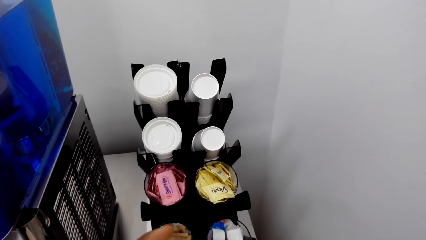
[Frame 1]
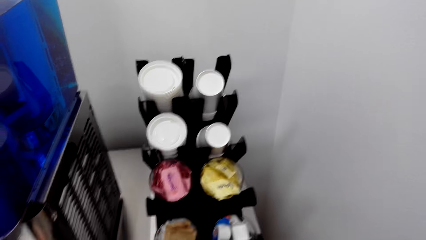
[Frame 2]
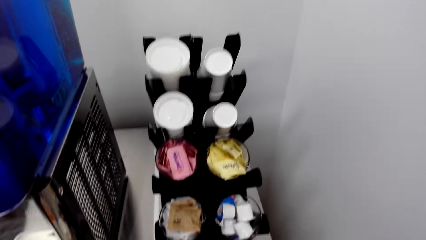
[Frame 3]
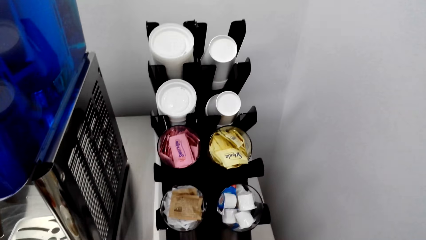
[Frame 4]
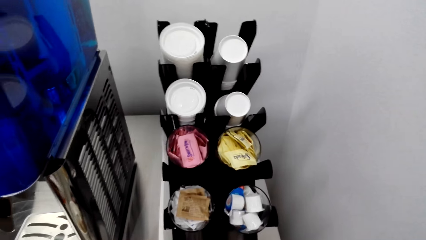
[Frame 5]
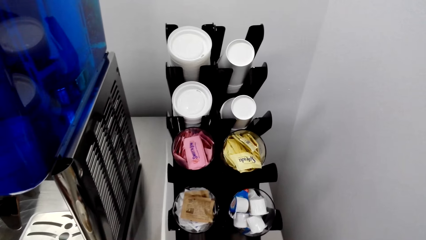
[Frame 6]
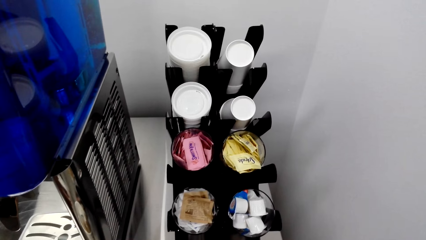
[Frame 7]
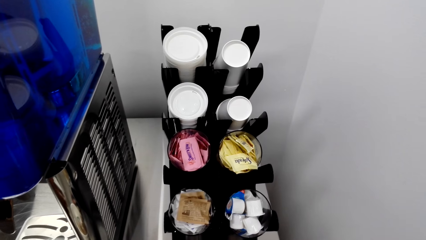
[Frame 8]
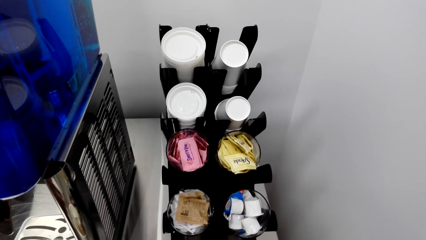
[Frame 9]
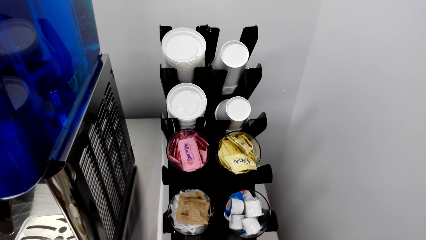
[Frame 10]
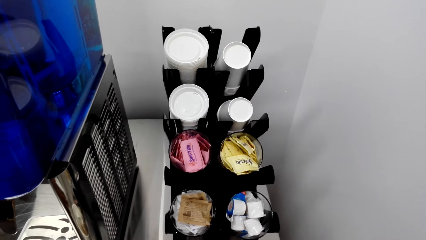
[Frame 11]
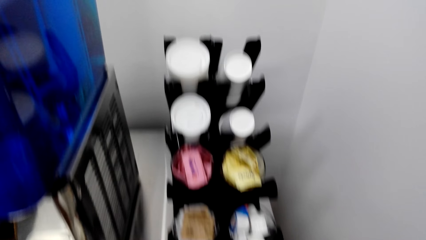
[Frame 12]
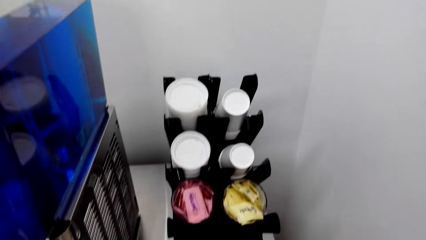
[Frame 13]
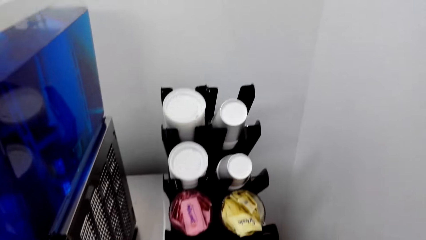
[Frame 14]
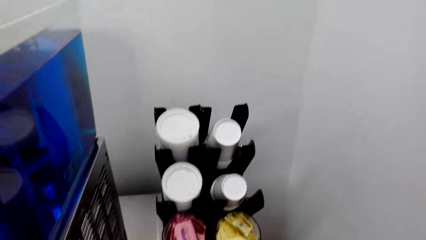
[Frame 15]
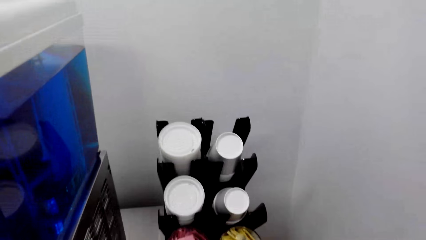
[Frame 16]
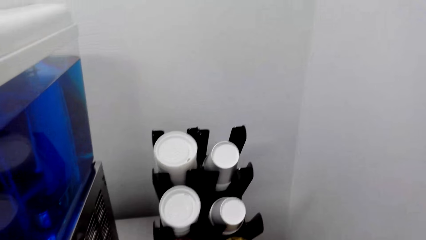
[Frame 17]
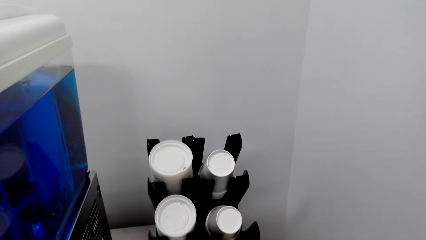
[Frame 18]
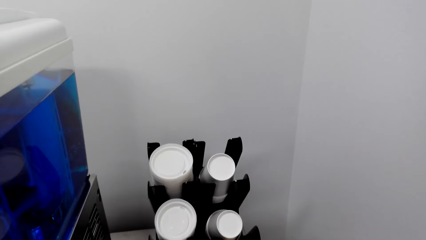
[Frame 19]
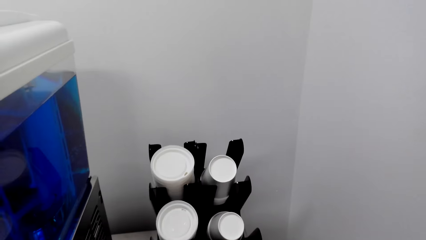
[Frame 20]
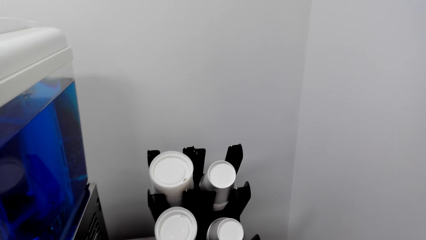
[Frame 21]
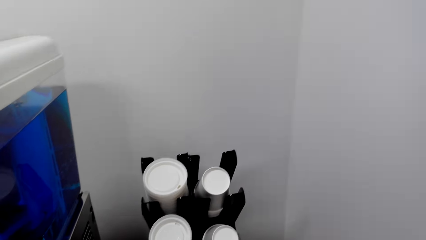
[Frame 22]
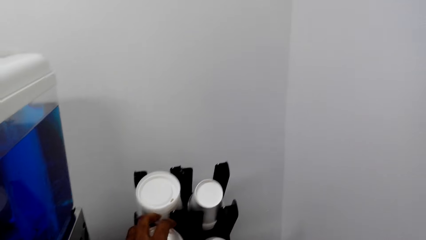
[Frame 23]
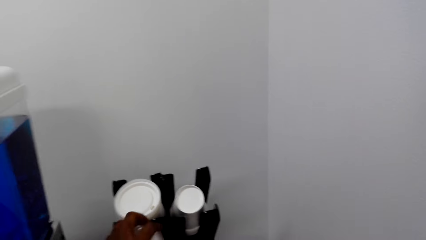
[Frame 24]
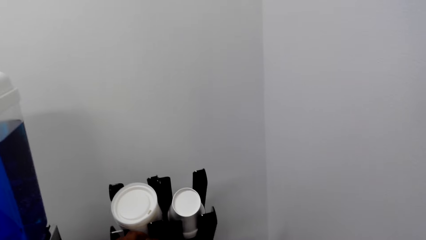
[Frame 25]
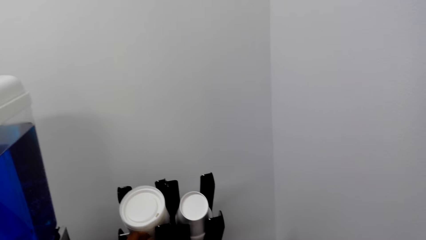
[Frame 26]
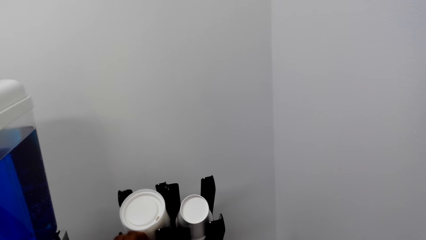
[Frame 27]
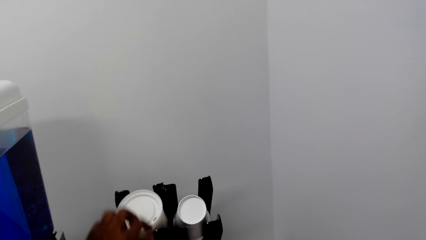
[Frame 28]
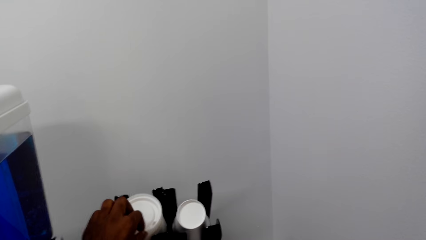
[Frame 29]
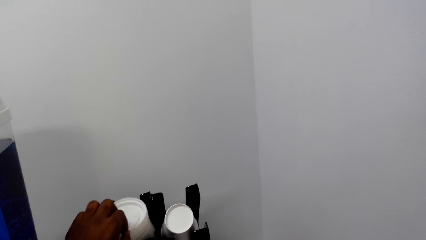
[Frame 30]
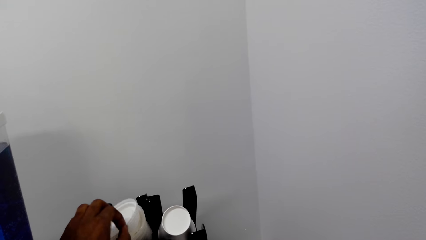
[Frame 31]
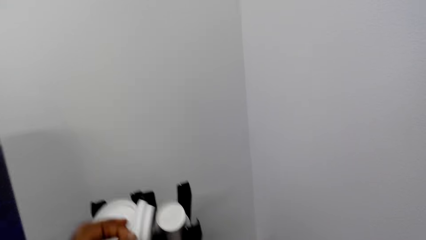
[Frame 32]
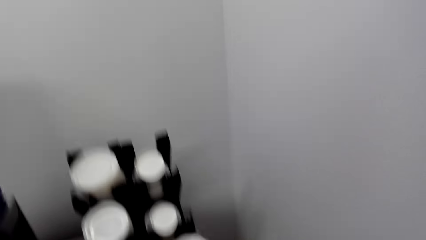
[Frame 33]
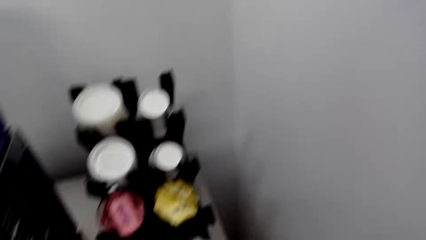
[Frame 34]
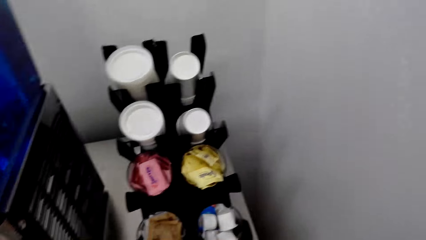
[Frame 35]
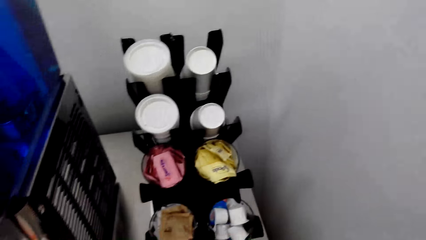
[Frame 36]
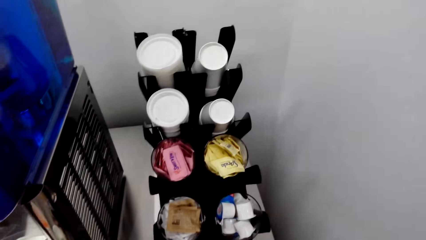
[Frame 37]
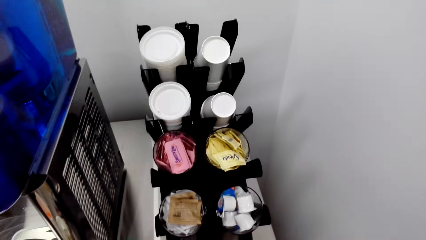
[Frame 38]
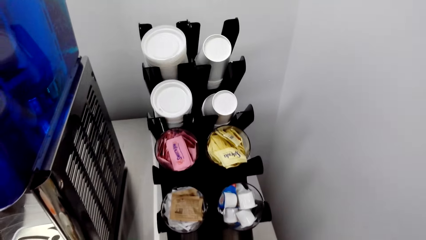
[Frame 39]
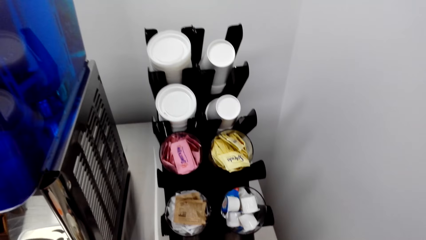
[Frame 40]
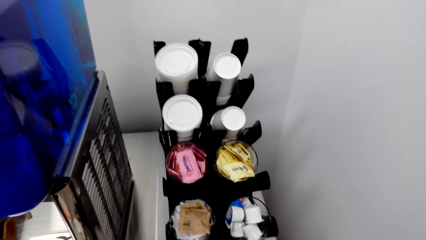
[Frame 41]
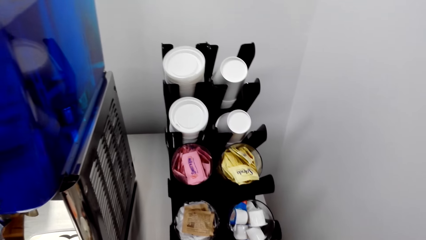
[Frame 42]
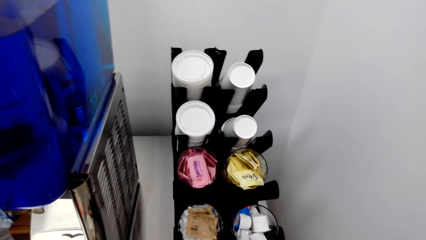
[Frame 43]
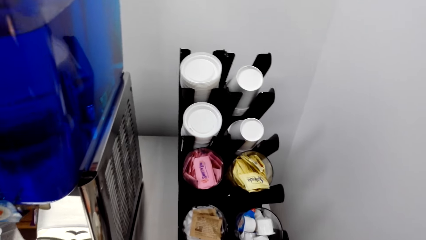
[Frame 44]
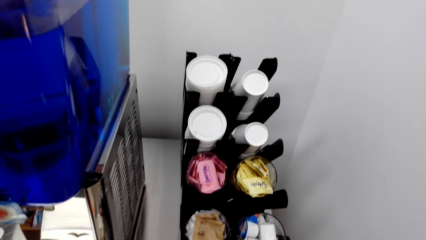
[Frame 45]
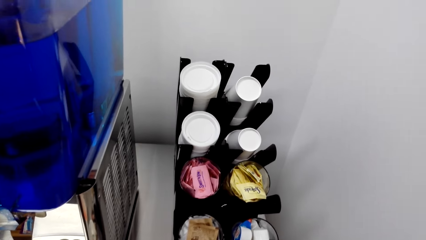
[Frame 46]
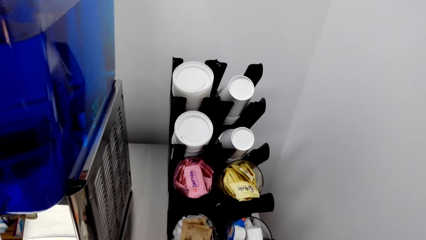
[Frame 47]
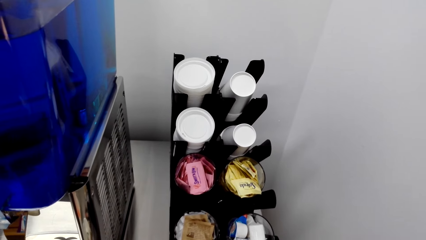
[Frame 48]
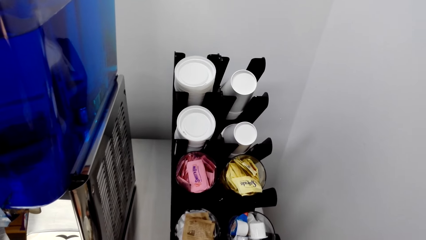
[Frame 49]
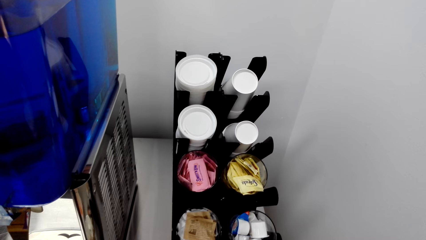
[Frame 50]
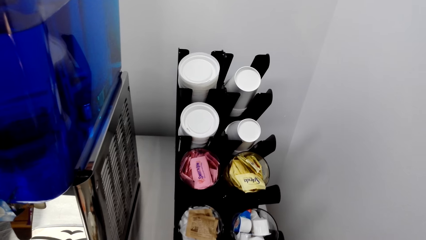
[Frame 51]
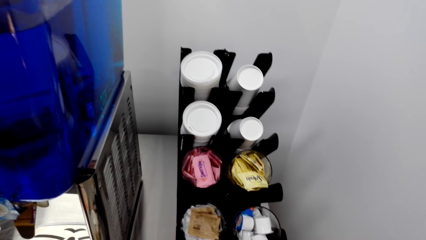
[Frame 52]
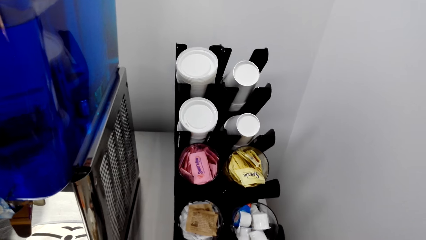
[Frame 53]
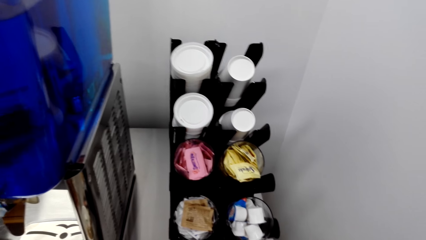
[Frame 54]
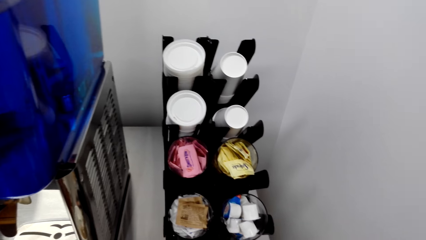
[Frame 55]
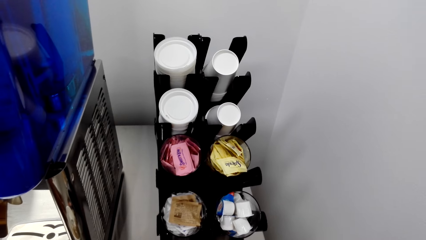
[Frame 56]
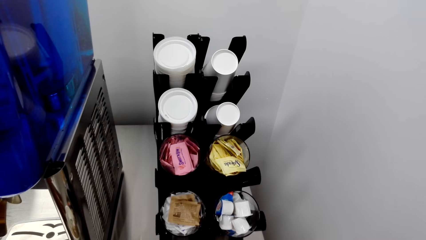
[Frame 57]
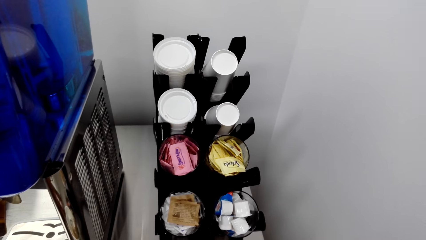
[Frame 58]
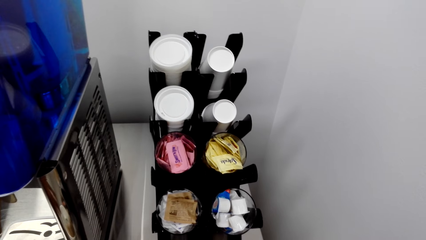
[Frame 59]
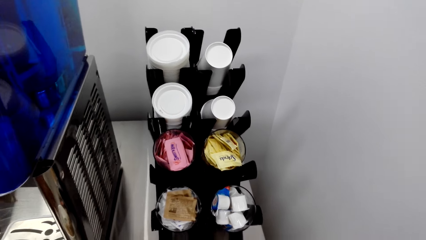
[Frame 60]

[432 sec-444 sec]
The camera wearer picks a cork.

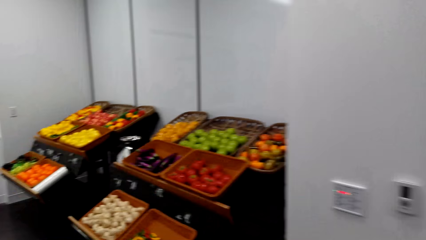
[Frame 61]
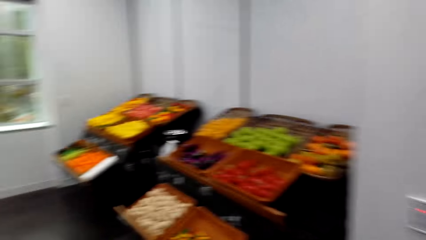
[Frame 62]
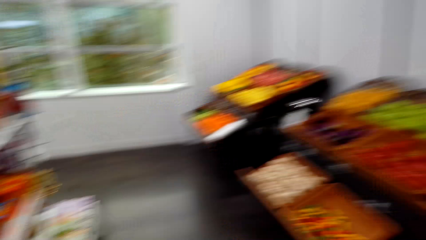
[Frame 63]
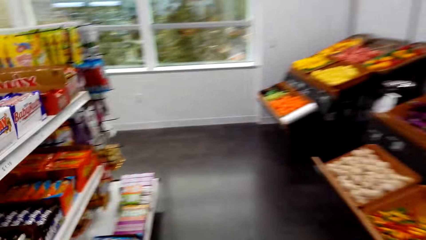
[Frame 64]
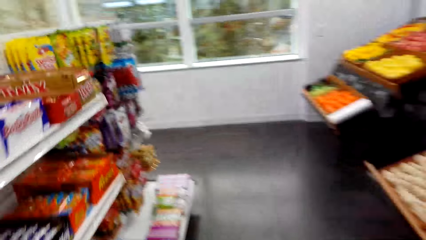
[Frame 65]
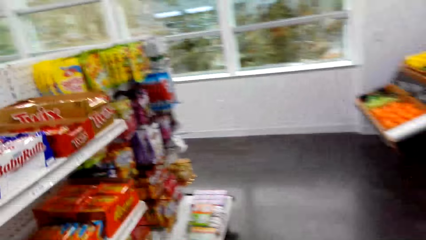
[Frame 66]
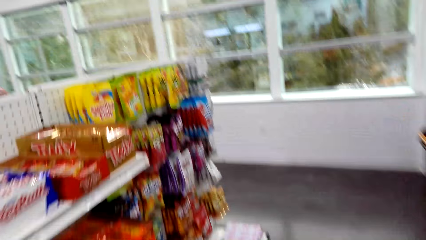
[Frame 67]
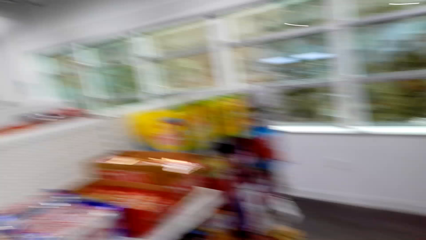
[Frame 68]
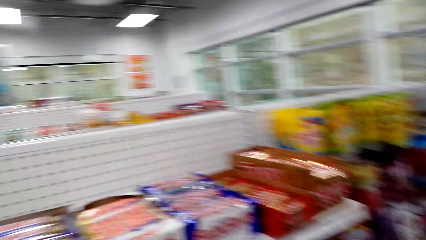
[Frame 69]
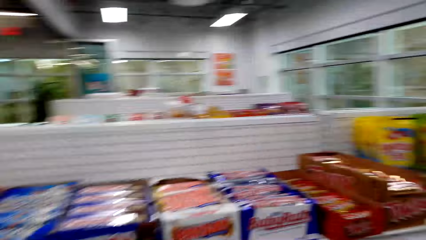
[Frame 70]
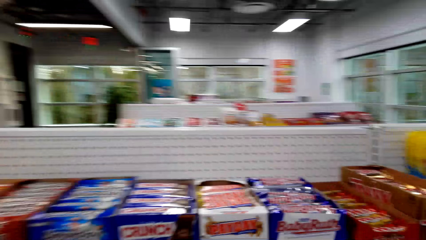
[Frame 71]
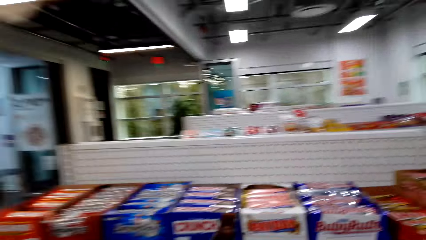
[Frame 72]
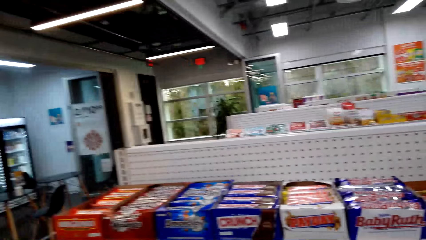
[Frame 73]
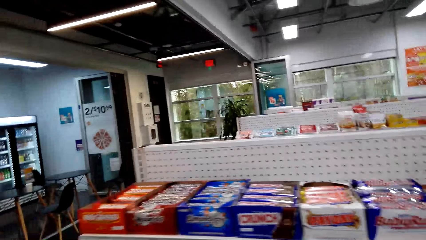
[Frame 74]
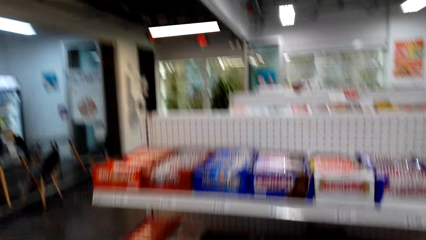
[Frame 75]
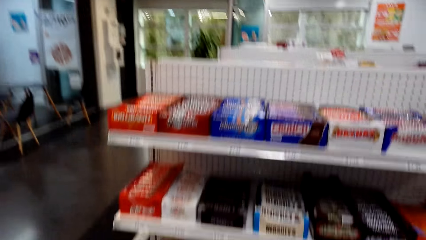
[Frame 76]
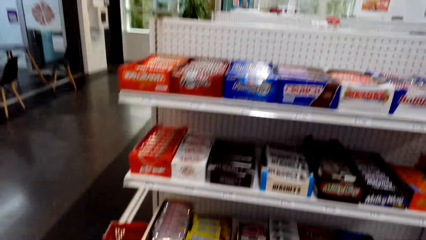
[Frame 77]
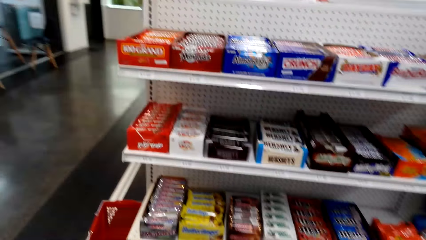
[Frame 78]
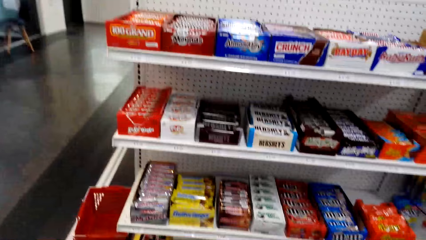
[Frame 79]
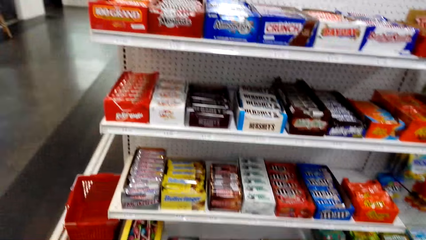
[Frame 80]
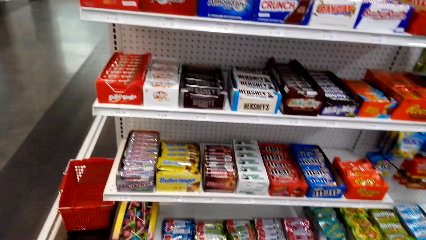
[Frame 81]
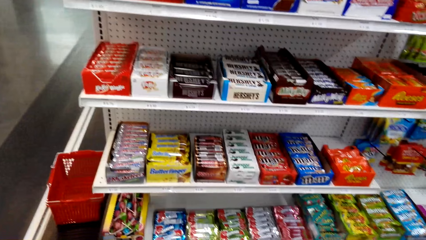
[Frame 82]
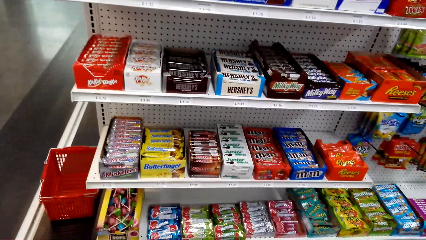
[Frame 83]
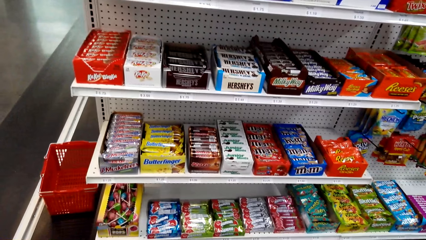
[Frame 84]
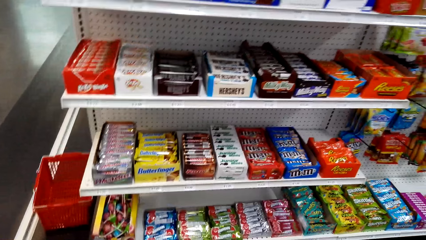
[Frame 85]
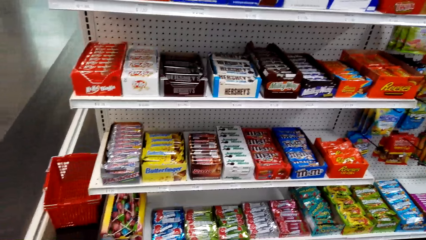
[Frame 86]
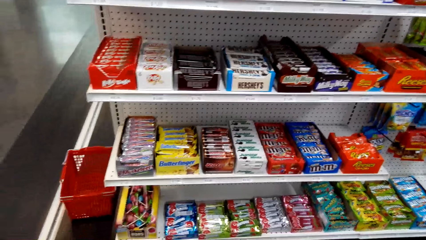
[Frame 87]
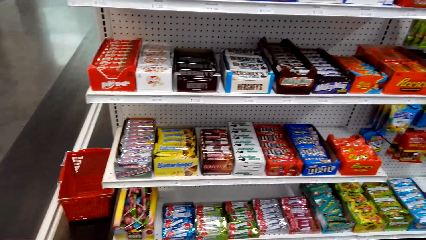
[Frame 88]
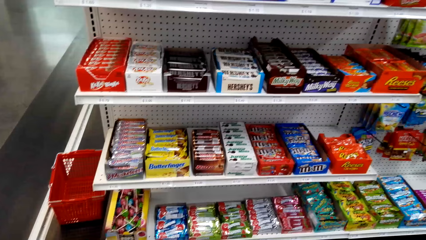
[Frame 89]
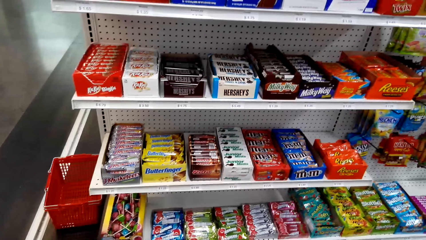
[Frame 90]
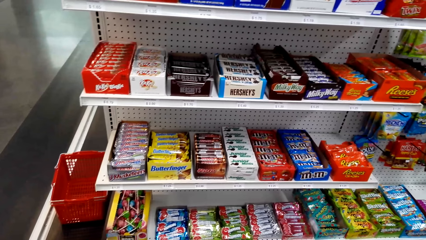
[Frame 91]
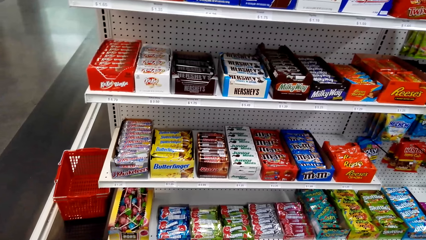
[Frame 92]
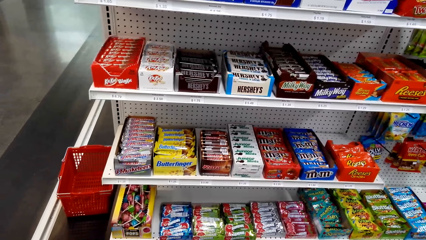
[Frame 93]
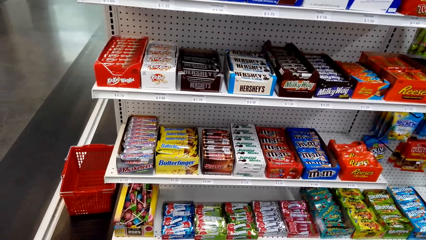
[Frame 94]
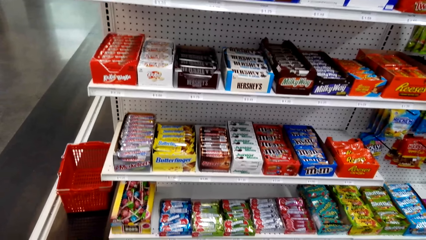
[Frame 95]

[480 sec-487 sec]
The camera wearer walks around the supermarket.
